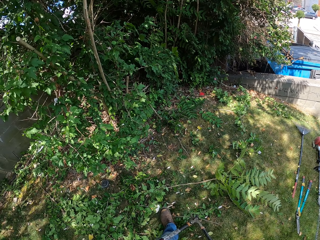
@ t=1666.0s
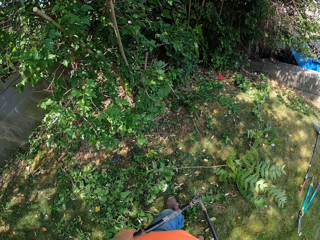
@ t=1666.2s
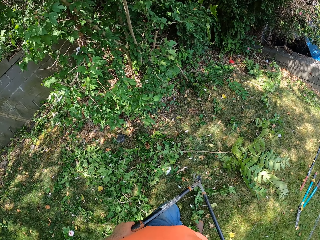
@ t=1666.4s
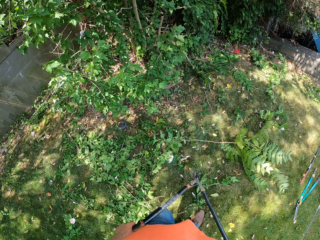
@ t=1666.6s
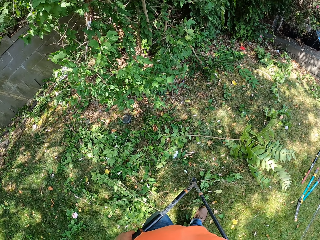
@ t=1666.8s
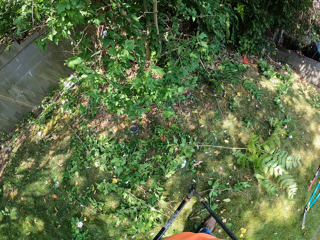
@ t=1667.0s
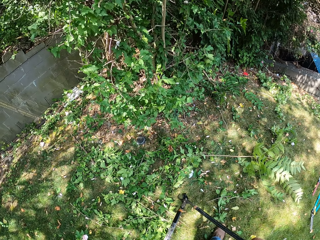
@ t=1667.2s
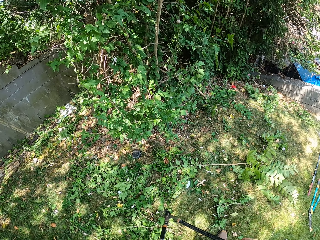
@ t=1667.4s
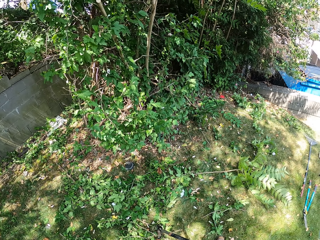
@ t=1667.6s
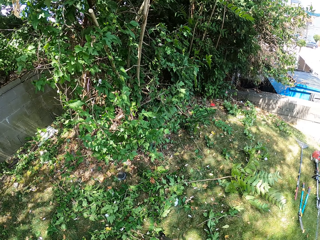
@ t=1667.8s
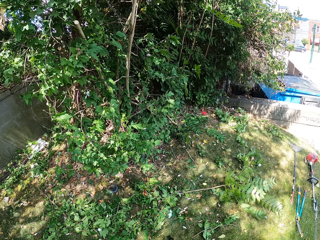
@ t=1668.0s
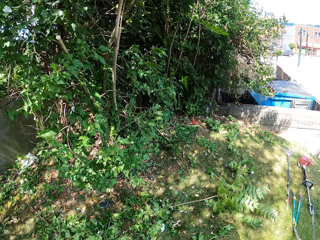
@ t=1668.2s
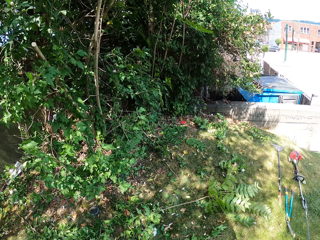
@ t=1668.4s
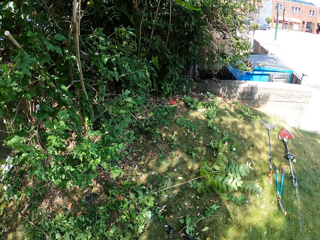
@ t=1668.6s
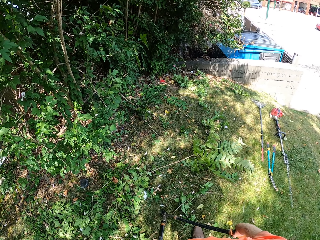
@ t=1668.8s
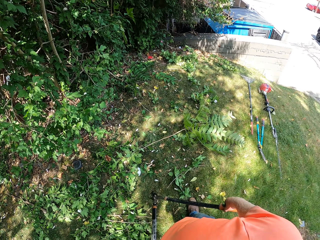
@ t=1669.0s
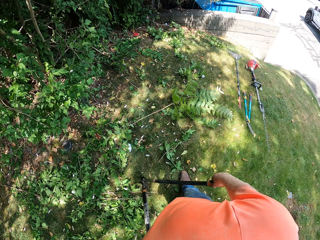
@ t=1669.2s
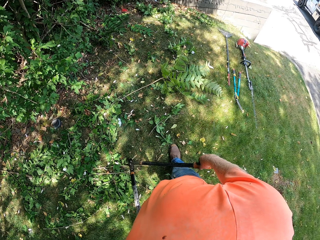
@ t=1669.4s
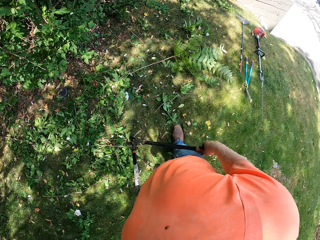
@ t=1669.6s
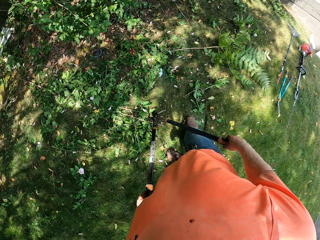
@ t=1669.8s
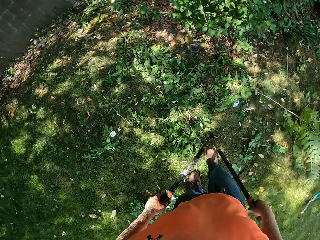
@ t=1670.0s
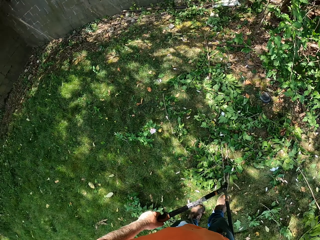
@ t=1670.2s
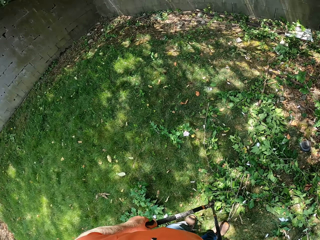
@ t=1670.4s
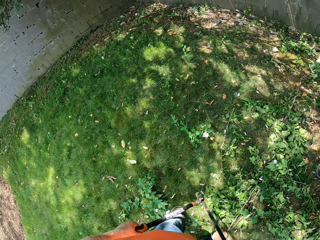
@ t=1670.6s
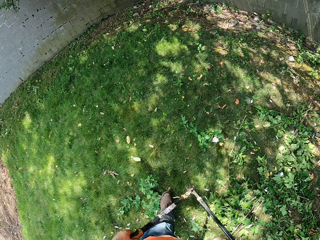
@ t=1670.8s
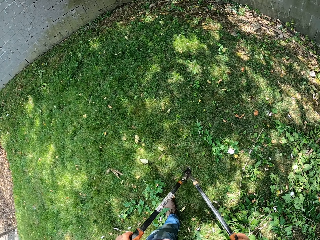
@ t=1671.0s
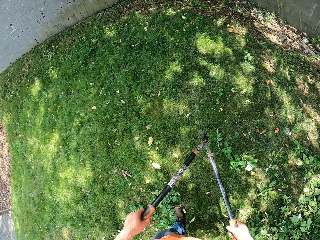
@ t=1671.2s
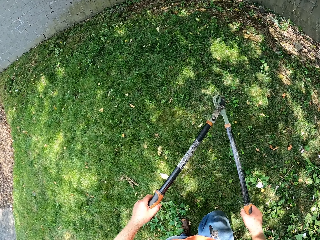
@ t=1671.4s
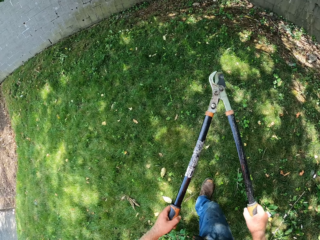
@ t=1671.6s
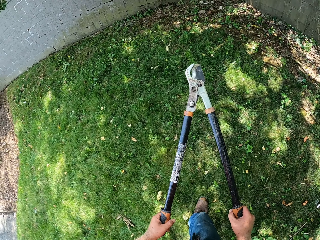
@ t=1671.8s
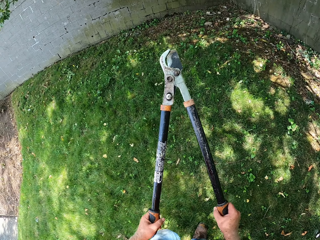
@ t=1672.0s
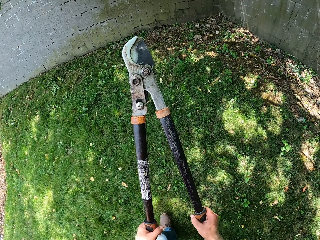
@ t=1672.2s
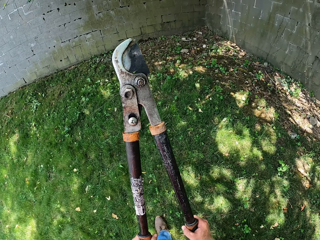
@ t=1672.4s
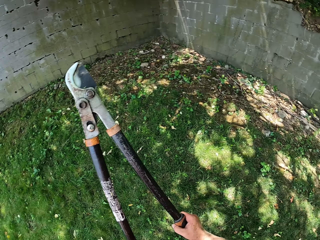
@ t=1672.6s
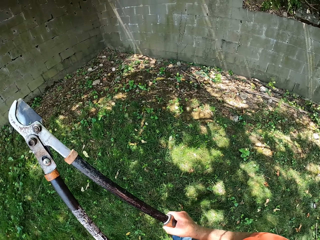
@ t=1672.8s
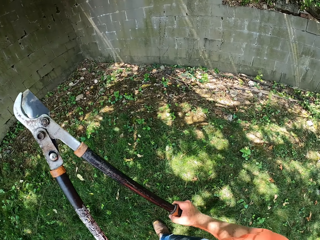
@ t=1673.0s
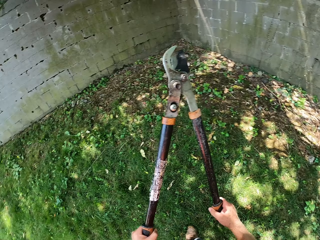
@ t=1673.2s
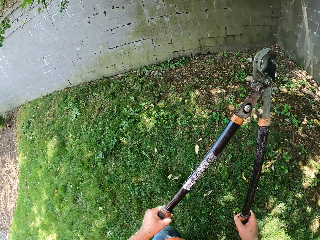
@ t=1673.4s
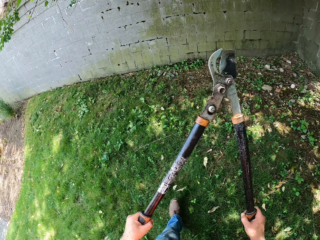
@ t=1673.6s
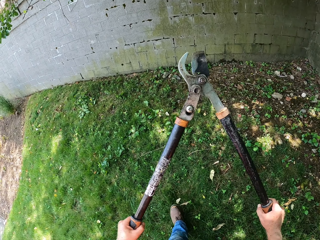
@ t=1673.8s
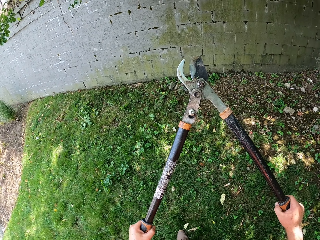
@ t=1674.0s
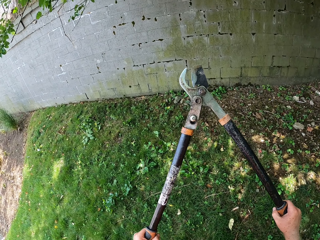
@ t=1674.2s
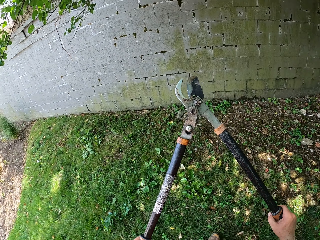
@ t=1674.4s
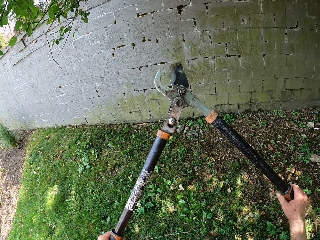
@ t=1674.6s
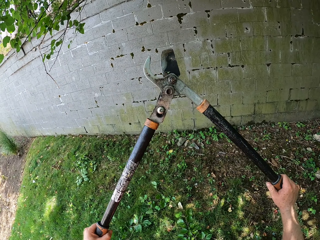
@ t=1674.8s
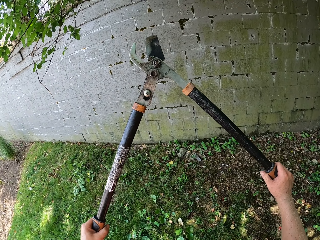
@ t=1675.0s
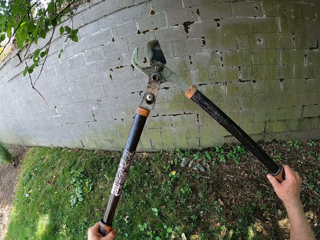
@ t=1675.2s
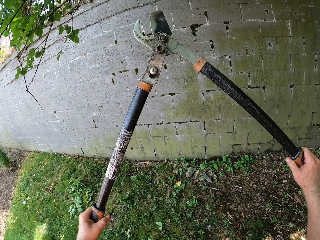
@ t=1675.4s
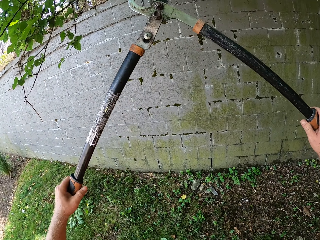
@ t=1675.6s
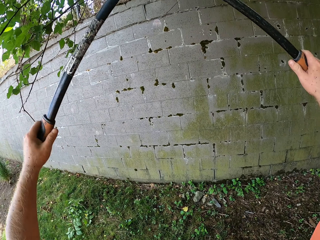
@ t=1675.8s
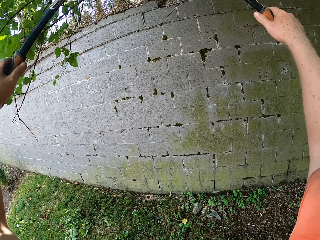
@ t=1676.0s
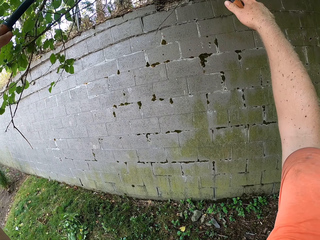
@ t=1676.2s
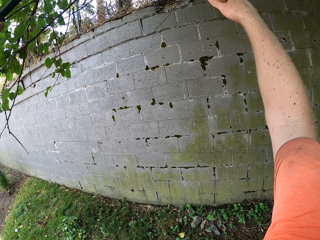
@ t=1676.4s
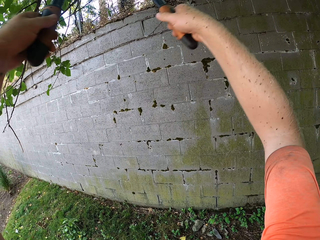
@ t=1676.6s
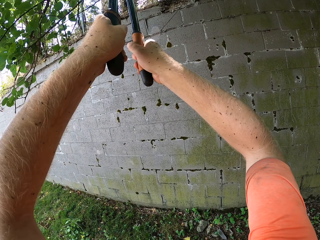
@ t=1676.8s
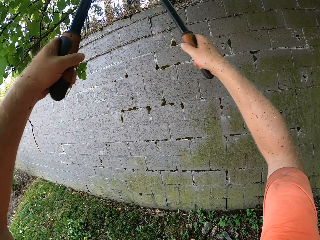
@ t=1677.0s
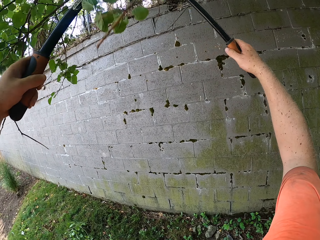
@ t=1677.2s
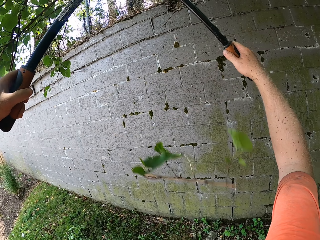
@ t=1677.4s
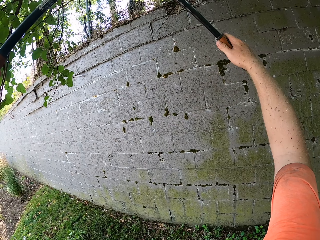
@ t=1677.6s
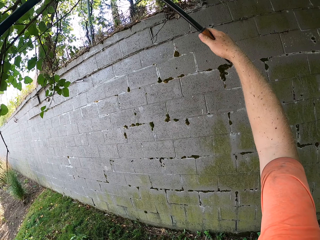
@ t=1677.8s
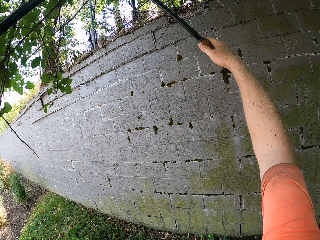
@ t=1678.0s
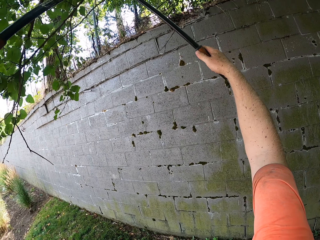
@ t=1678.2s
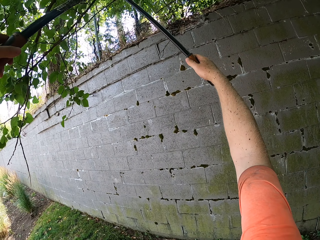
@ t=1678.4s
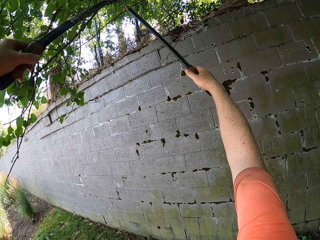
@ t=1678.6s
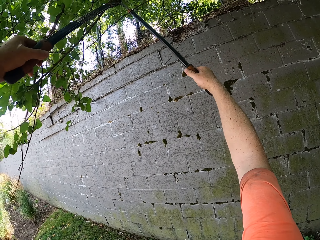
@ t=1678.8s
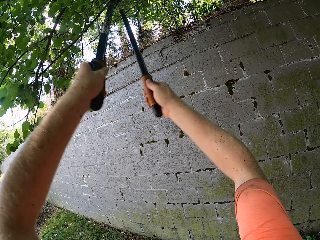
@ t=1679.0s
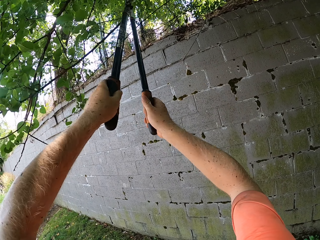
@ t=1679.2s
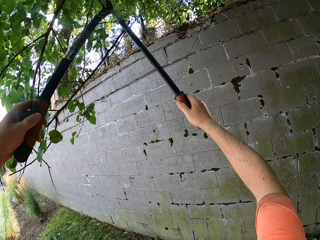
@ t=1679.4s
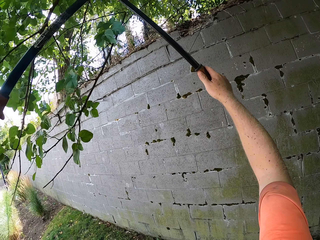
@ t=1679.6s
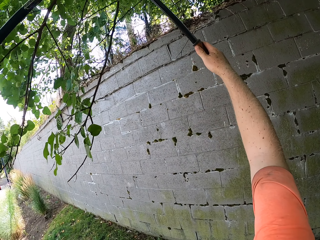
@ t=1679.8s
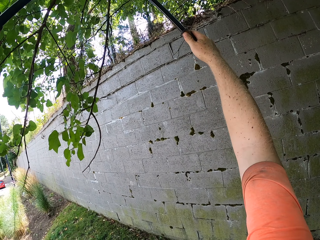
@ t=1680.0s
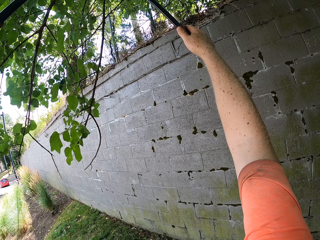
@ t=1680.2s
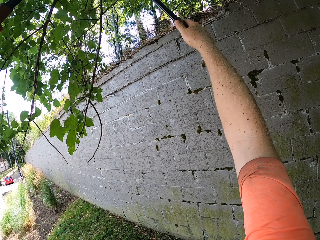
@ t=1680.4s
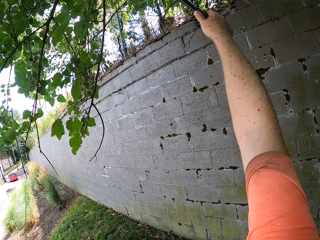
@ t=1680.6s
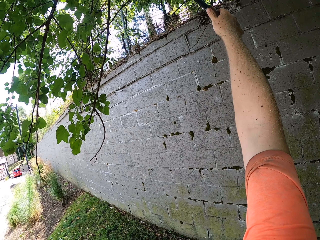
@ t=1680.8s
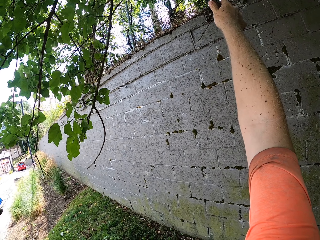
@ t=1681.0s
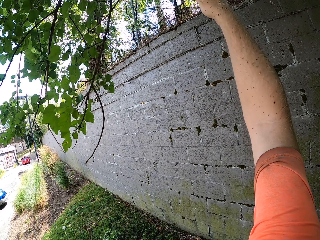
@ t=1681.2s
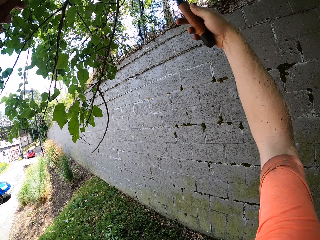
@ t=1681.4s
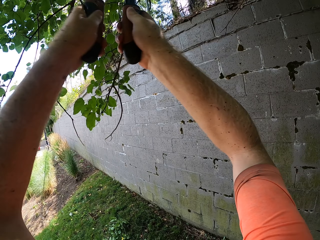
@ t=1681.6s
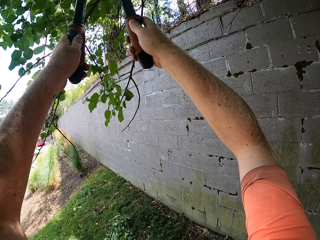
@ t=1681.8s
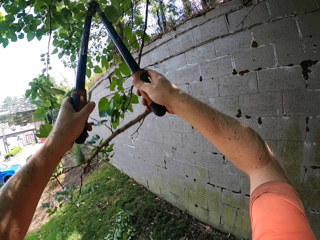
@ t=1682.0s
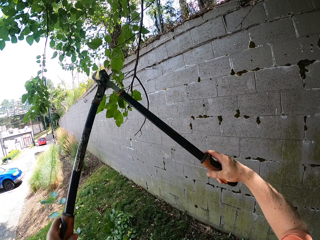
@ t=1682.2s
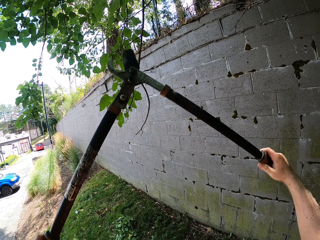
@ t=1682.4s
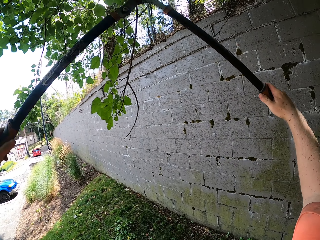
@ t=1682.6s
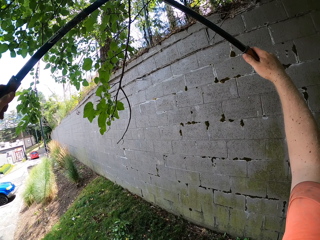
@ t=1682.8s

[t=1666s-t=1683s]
The camera wearer moves to another side of the tree. He walks around the garden. He cuts the tree branches with the lawn shear in his hands.

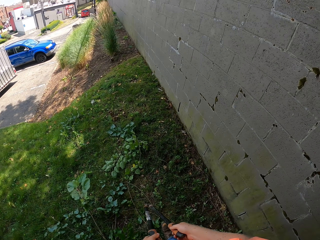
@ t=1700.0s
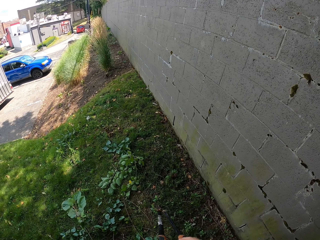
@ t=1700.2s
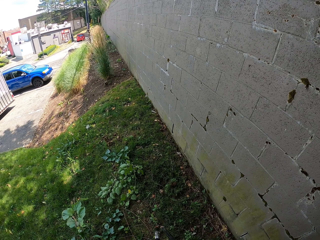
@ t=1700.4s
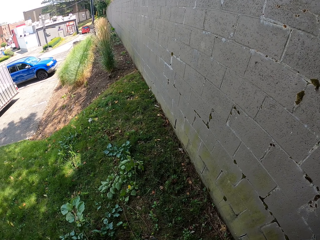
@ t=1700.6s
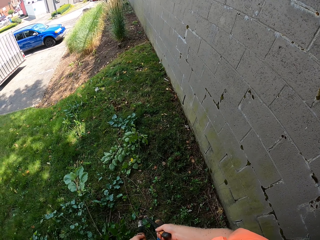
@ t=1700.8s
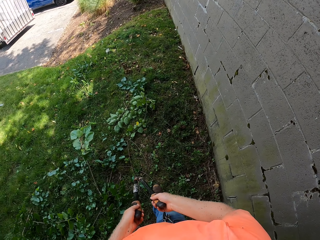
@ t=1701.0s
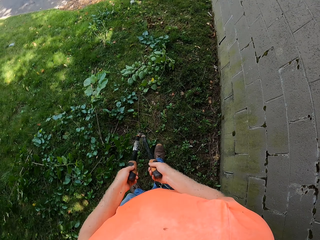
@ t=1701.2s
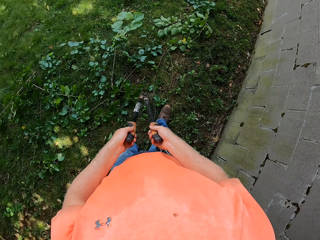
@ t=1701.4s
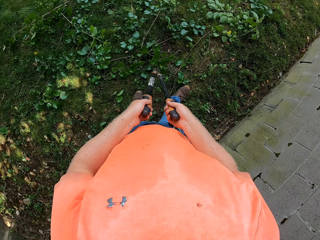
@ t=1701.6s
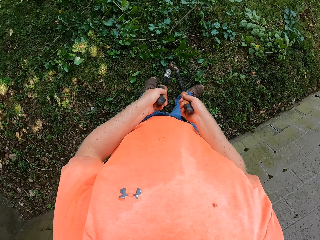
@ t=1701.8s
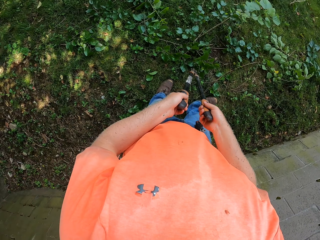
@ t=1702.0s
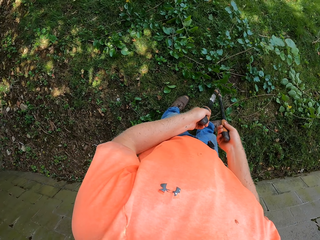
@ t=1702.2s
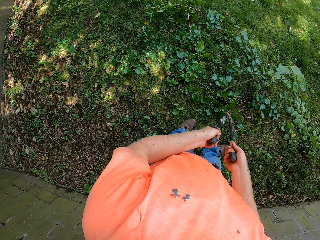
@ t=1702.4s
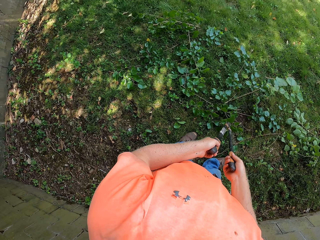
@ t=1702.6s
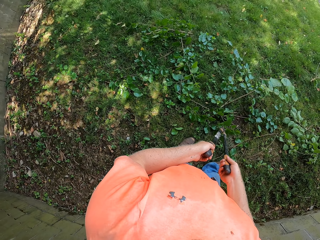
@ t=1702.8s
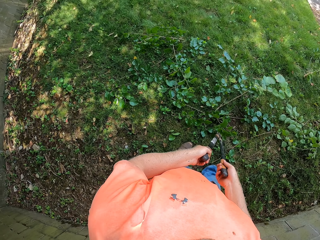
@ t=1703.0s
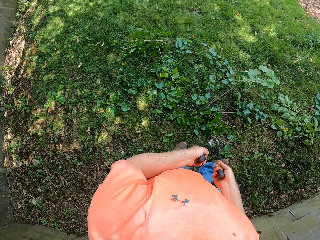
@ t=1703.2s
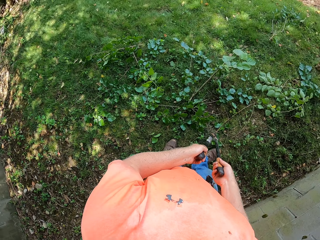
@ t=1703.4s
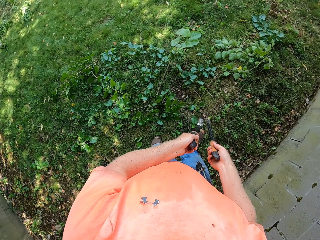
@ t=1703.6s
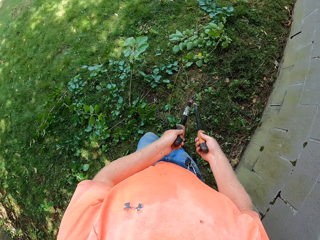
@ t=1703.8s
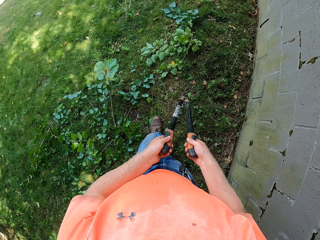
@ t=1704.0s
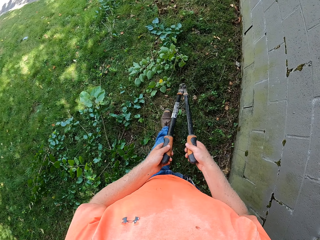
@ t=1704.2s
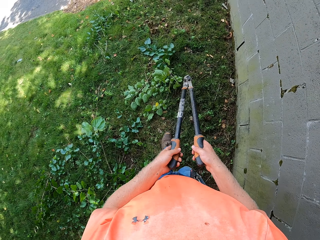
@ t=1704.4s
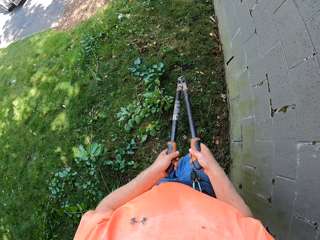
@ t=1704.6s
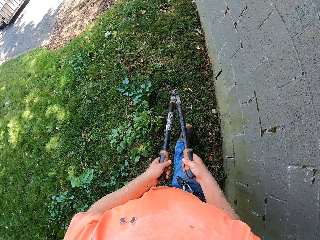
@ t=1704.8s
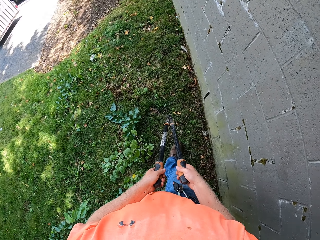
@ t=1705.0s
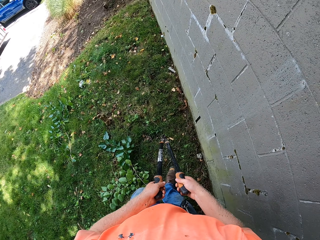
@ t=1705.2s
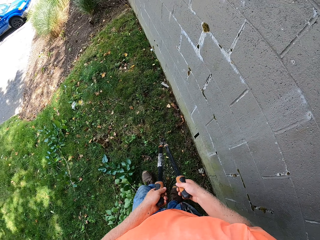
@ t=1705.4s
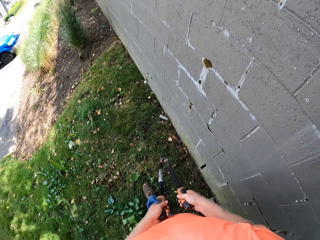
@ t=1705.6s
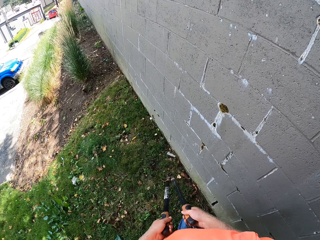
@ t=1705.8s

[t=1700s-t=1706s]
The camera wearer pauses. He walks beside the wall with the lawn shears in his hands.
